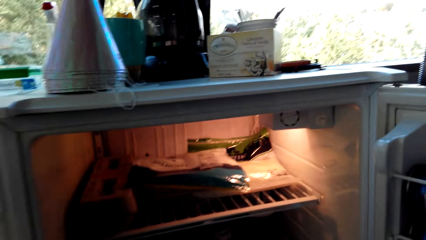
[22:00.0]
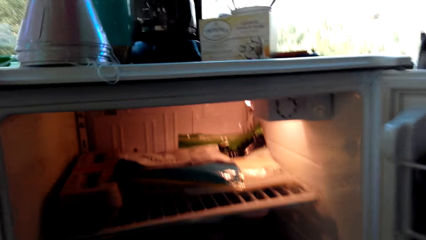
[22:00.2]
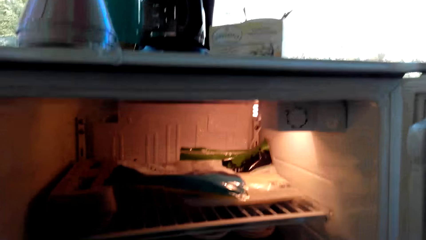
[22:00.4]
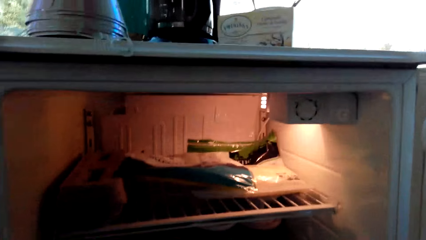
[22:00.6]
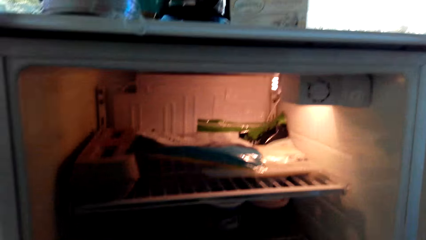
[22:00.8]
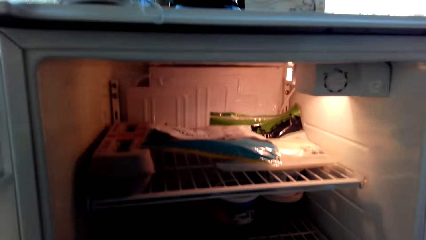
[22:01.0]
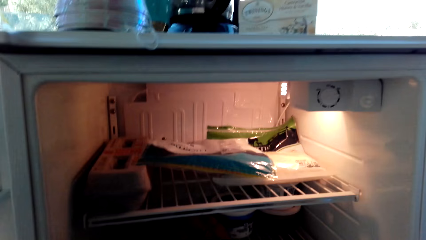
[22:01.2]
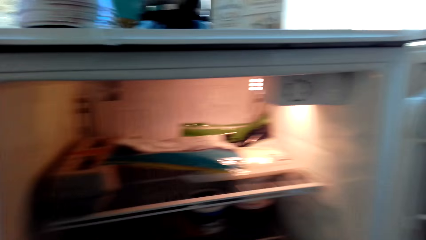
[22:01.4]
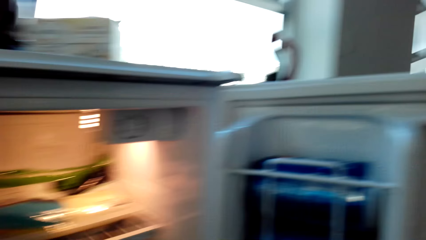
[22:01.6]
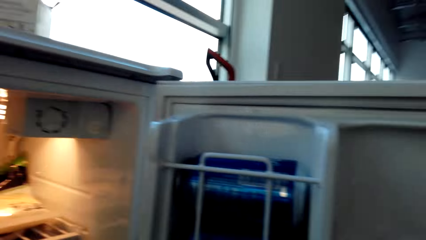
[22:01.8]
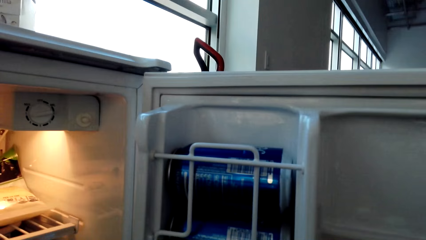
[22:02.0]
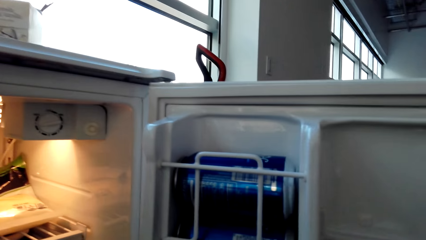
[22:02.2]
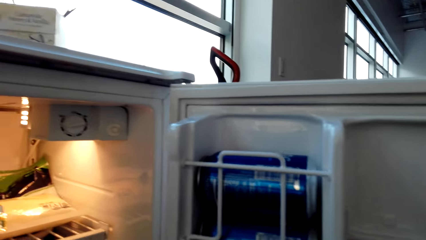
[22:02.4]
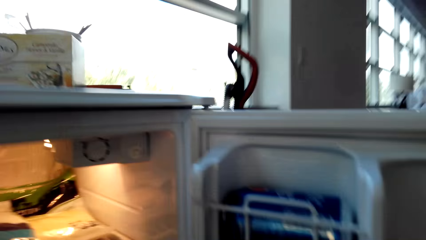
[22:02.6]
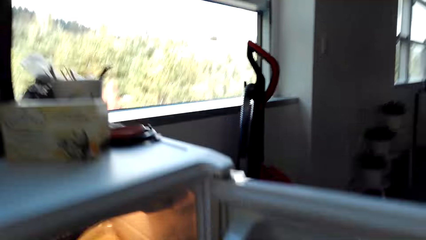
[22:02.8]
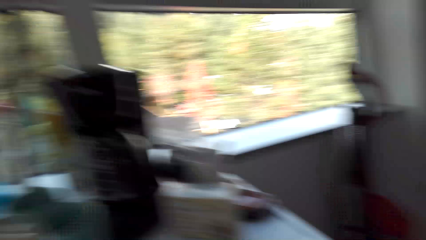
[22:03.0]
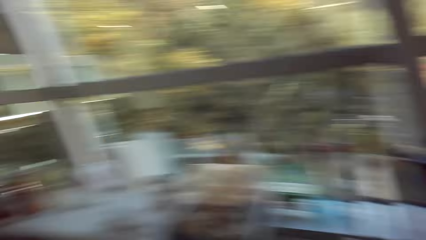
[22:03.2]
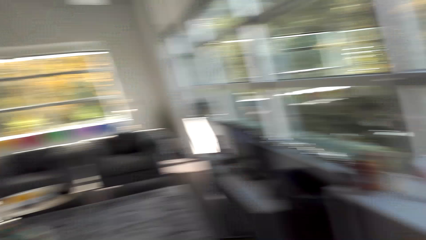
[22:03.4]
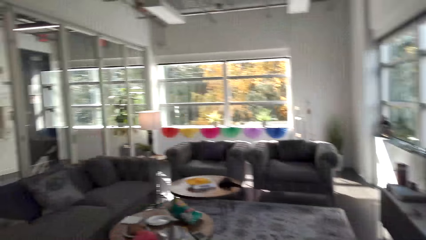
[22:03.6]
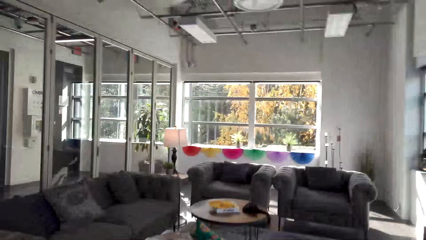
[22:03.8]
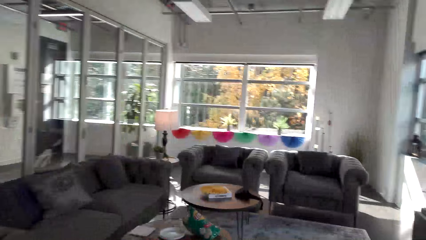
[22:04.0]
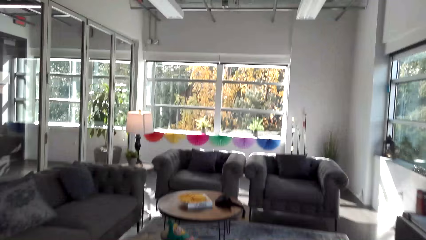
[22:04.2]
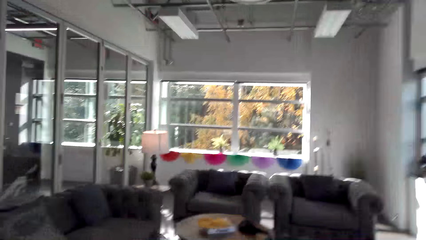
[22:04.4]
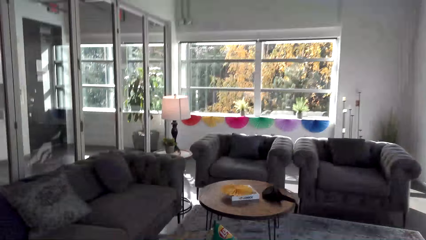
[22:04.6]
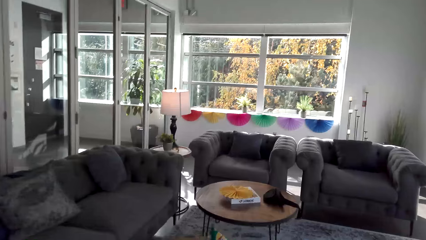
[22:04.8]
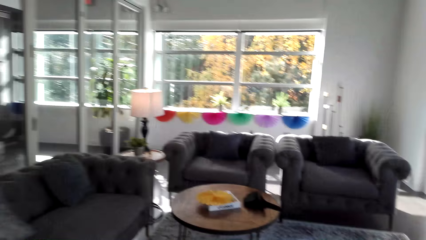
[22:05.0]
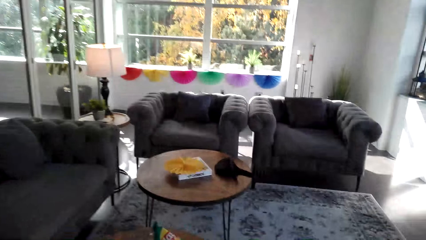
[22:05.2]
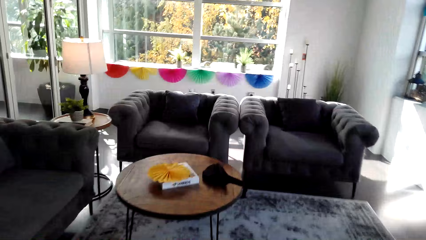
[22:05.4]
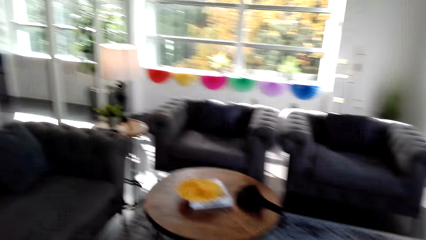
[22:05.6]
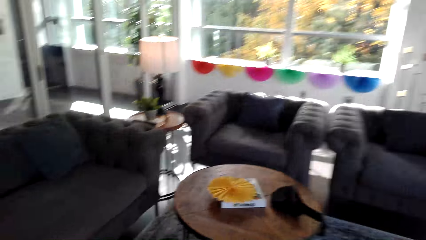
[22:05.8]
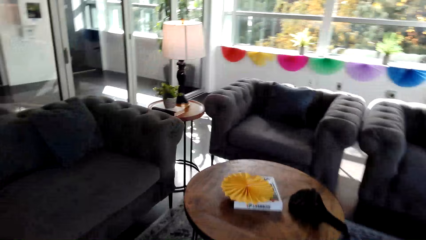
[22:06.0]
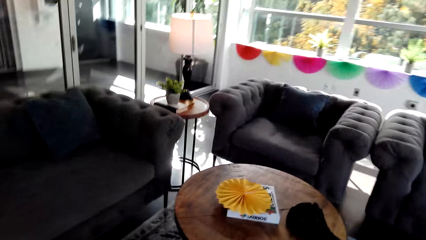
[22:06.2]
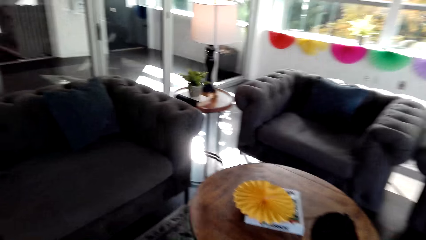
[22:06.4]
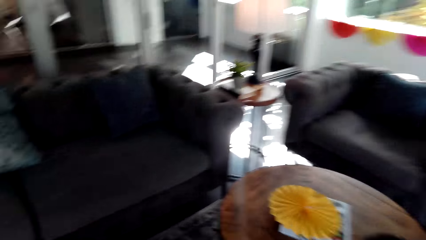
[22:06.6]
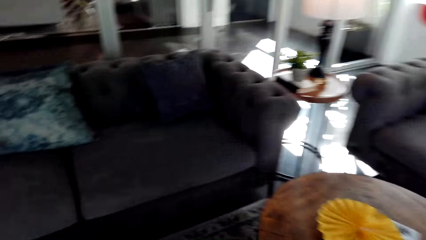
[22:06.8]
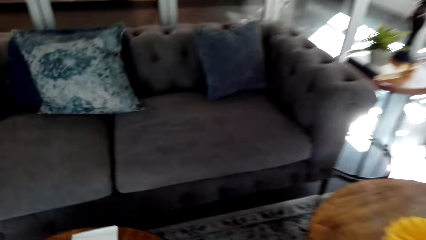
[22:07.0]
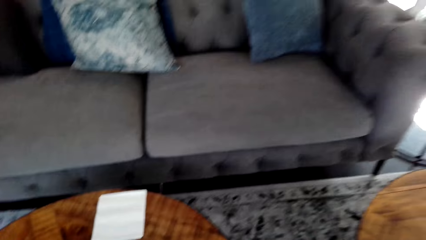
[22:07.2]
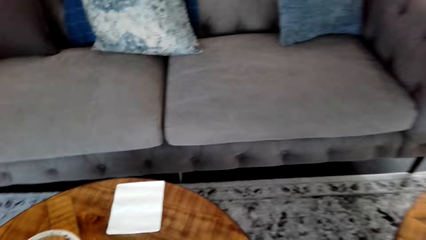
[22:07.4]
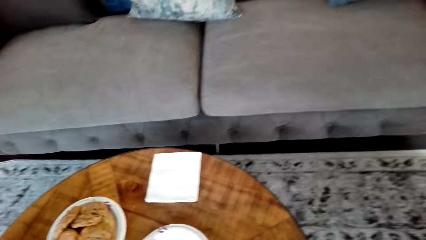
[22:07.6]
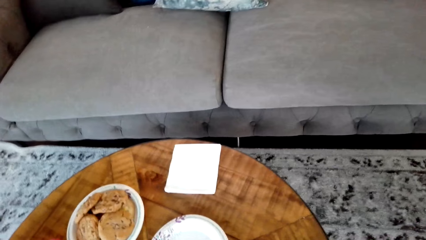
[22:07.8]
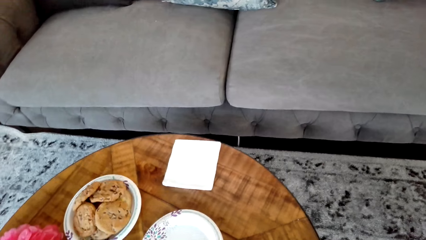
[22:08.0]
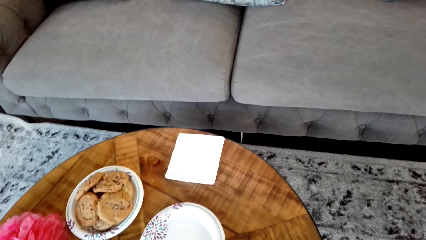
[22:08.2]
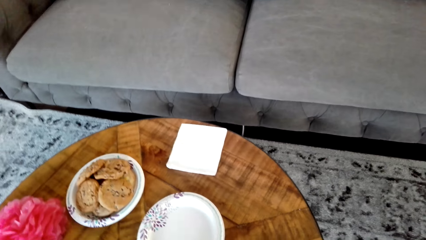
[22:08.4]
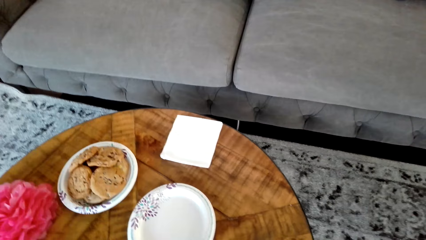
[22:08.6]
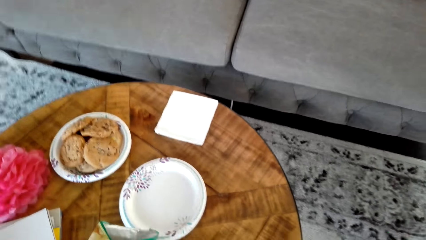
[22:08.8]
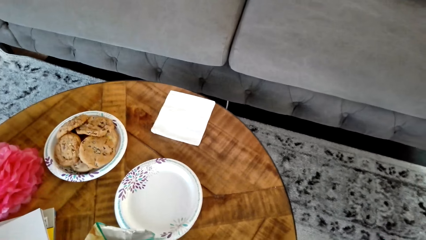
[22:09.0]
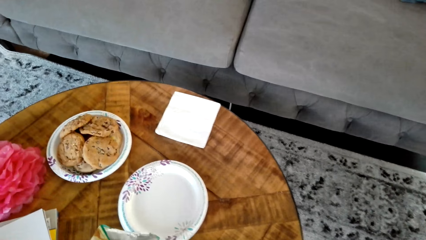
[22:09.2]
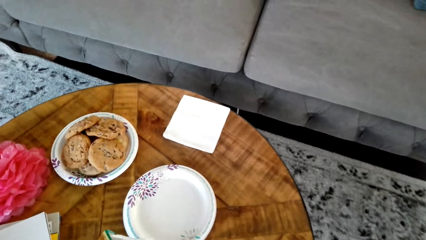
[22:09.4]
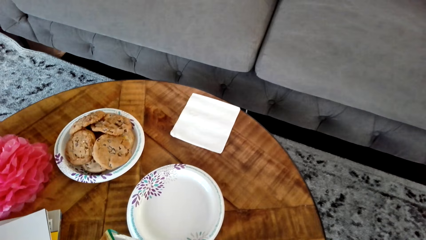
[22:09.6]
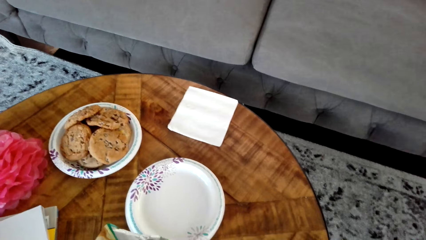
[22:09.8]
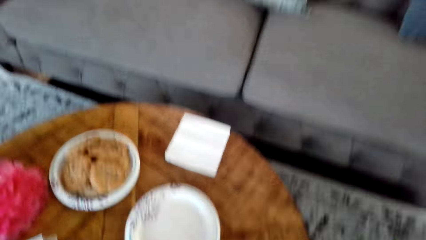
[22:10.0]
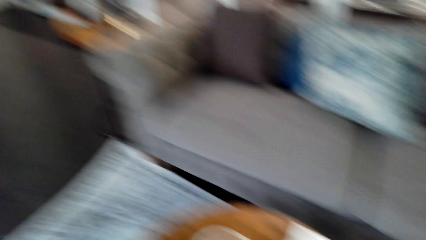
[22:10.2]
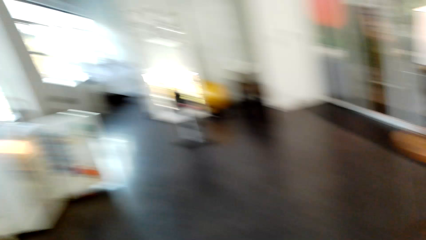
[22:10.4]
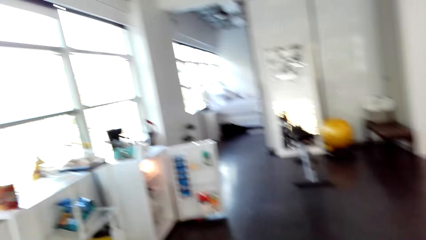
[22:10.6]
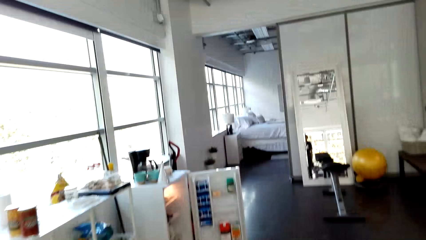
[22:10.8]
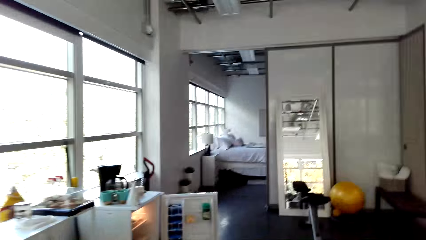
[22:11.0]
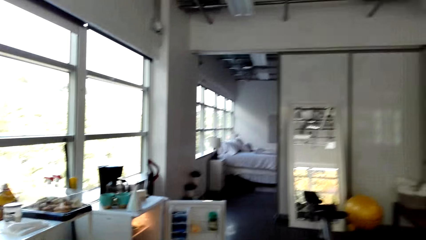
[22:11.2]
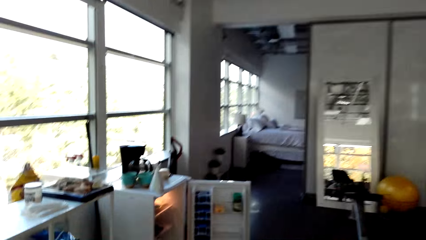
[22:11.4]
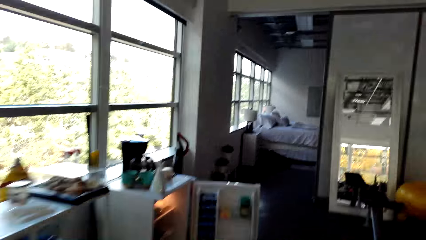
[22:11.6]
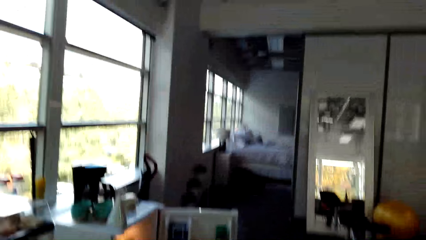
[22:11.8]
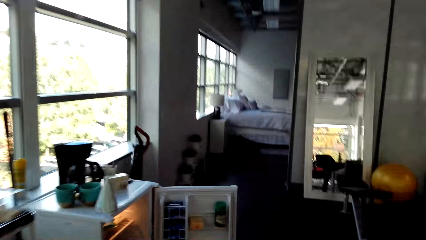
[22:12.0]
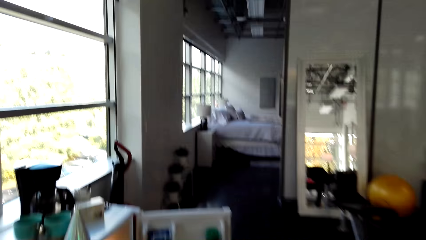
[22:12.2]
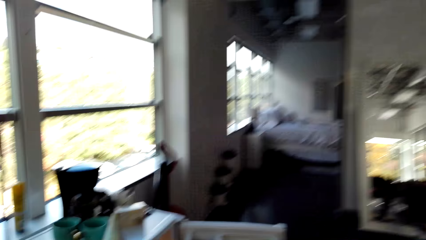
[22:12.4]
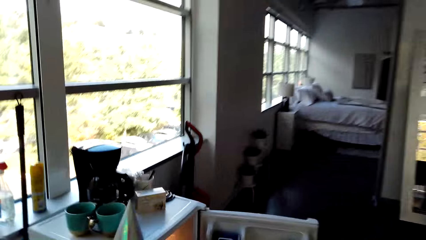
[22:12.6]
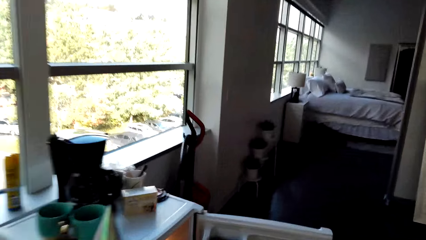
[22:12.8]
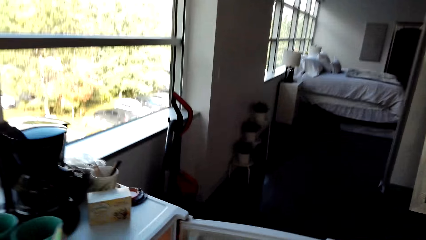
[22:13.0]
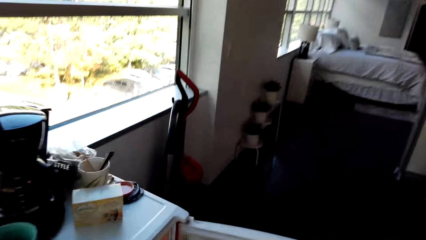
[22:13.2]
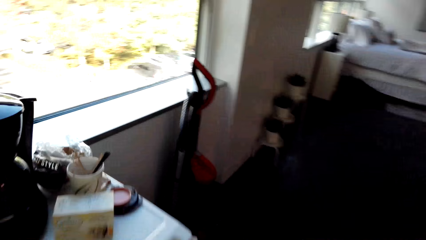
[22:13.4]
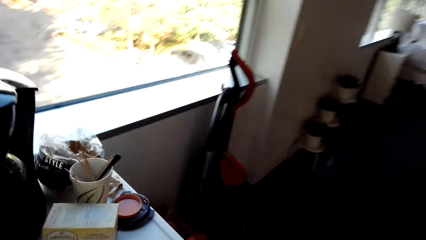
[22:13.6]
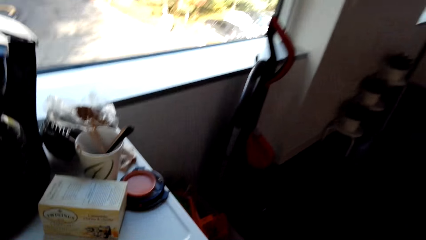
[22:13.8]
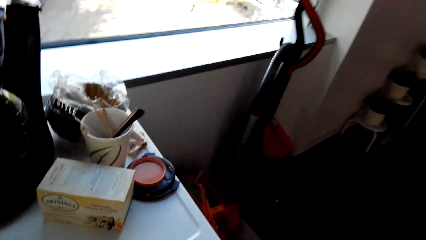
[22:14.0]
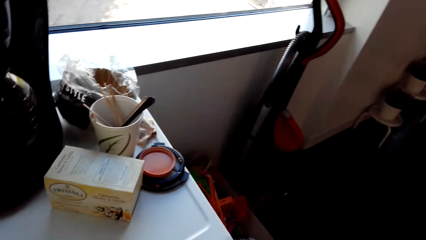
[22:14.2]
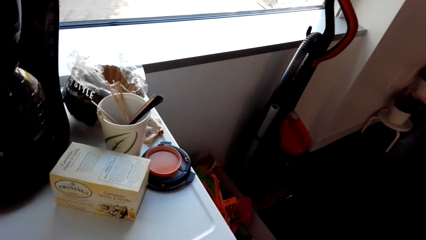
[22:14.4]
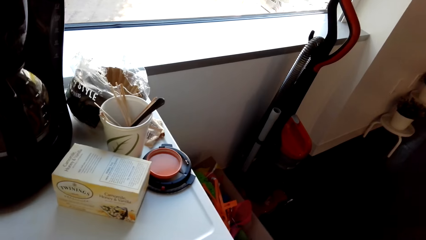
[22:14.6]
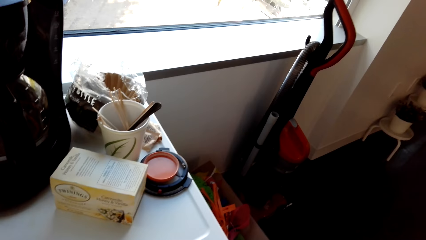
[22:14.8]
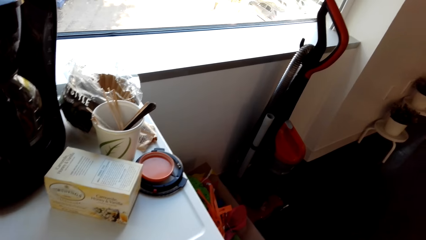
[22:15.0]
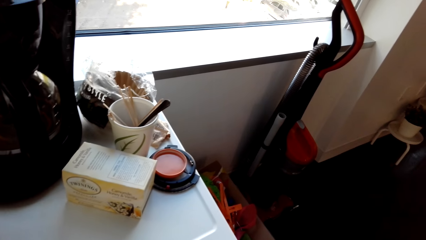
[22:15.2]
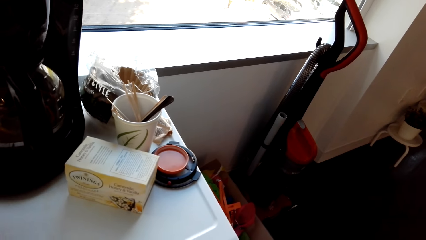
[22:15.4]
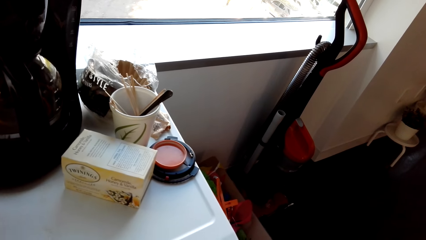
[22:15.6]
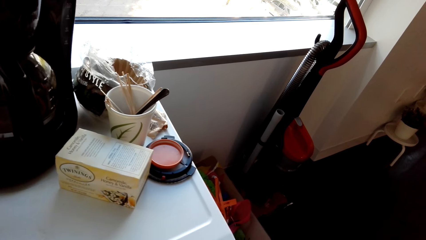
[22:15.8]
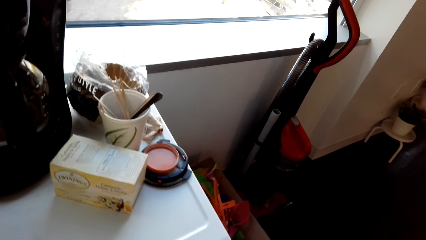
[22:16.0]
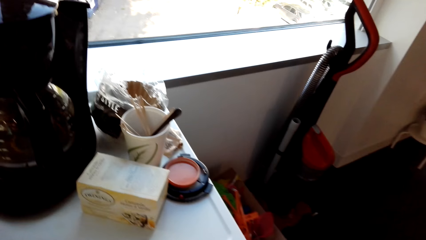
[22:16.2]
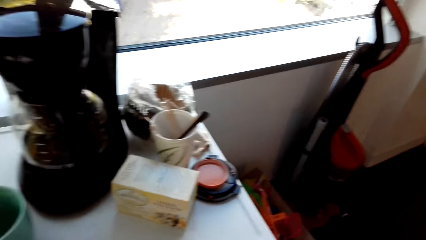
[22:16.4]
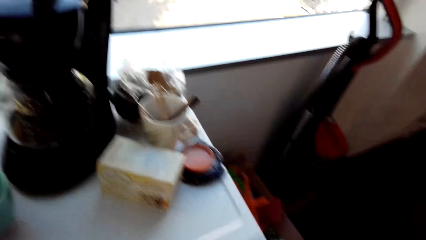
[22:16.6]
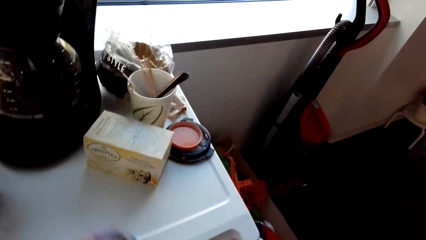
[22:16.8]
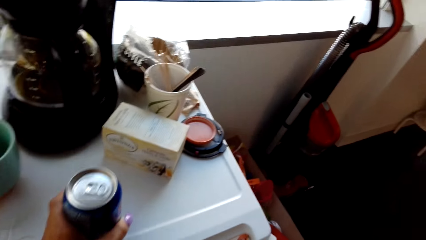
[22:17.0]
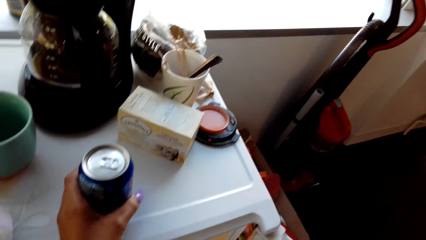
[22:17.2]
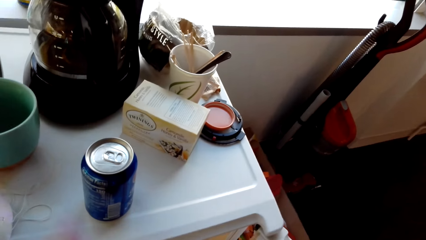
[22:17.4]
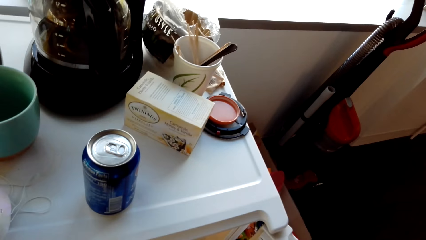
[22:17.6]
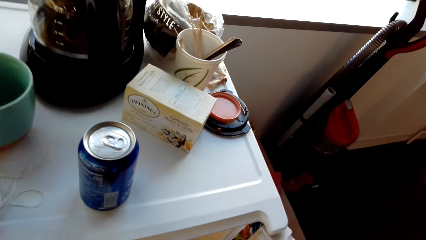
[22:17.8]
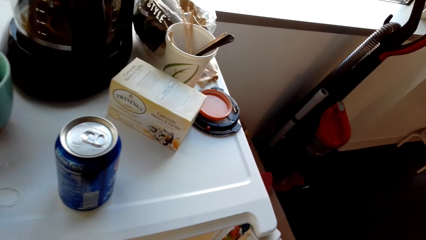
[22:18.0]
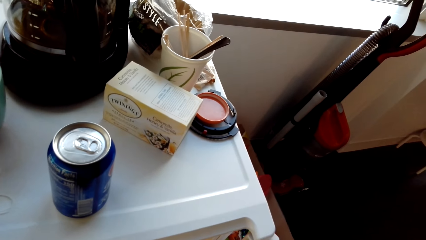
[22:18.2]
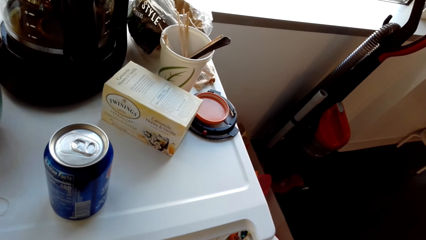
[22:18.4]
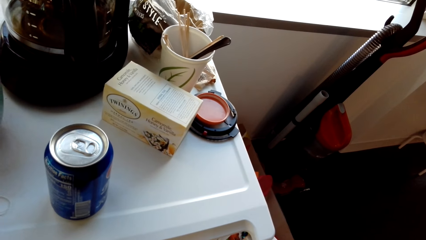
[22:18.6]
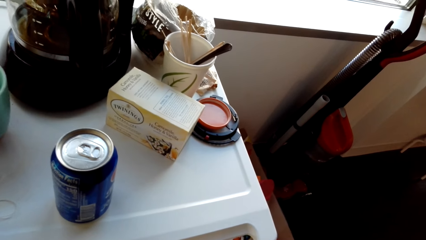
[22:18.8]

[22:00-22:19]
The camera wearer opens the fridge. They walk around the room. They walk back. They put something on the table. They walk around the room. They put a can of Pepsi on the fridge.
